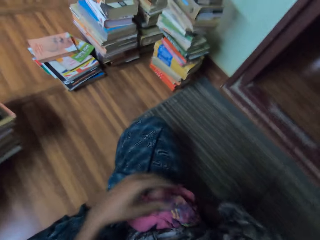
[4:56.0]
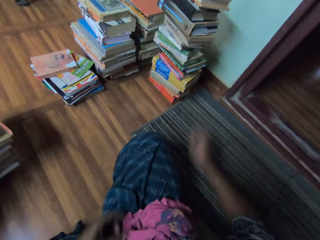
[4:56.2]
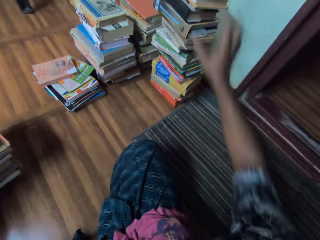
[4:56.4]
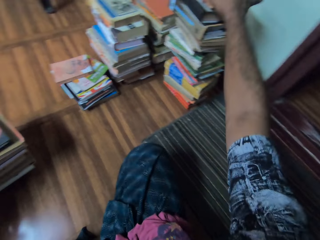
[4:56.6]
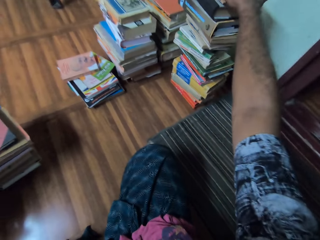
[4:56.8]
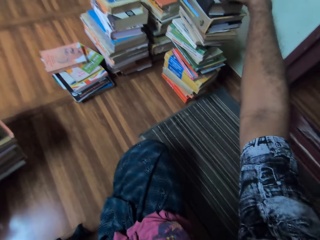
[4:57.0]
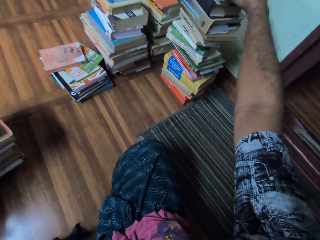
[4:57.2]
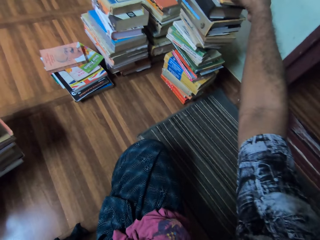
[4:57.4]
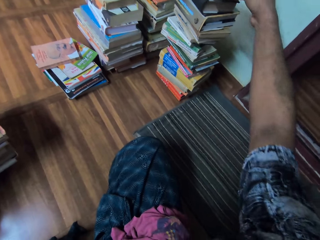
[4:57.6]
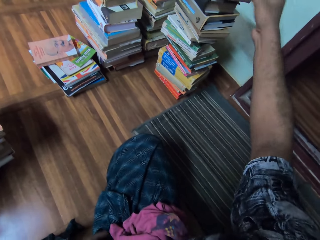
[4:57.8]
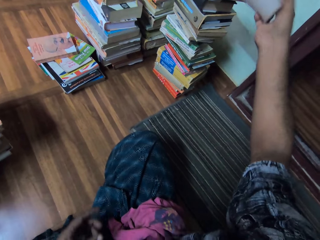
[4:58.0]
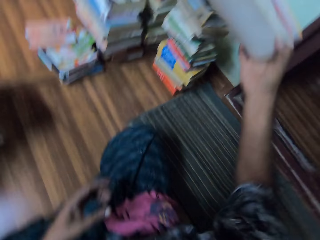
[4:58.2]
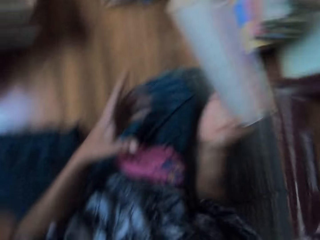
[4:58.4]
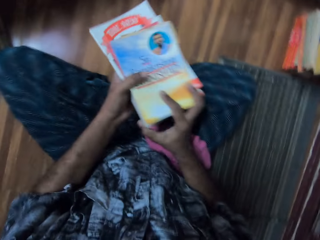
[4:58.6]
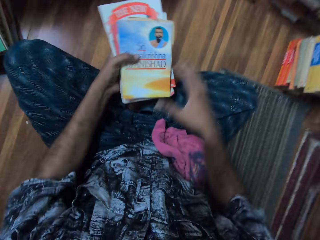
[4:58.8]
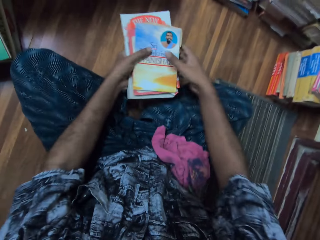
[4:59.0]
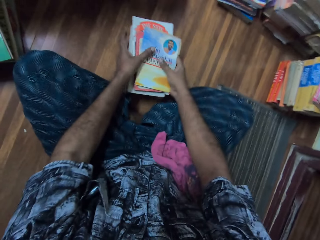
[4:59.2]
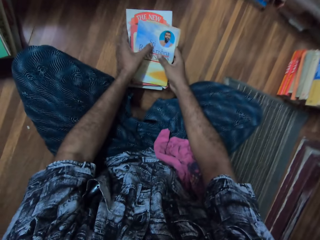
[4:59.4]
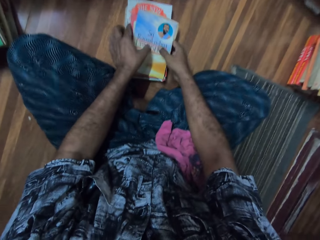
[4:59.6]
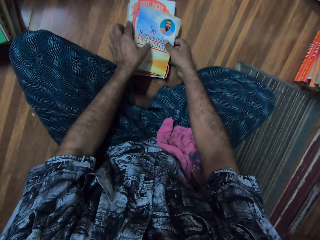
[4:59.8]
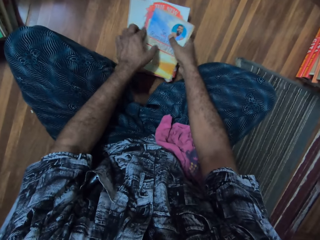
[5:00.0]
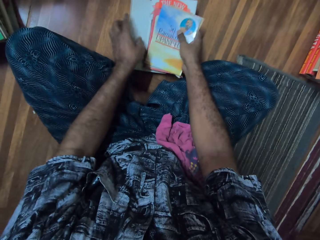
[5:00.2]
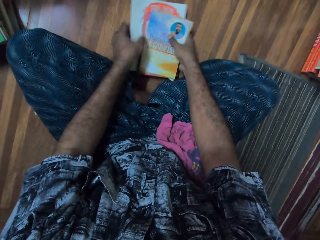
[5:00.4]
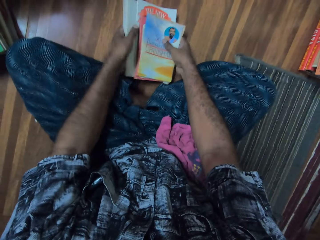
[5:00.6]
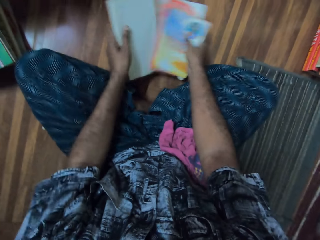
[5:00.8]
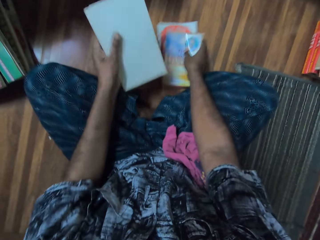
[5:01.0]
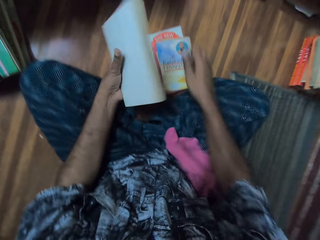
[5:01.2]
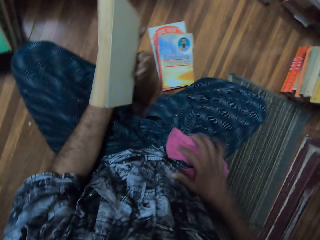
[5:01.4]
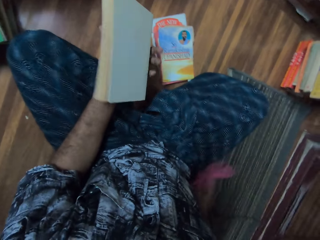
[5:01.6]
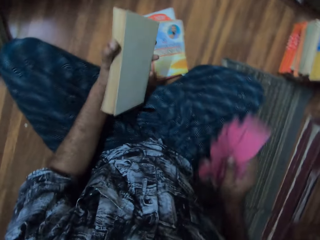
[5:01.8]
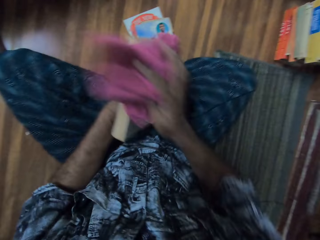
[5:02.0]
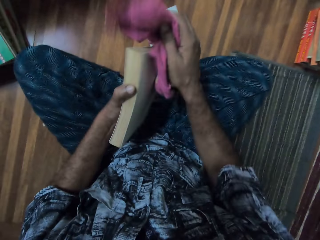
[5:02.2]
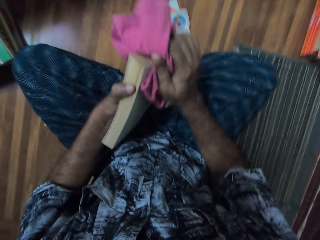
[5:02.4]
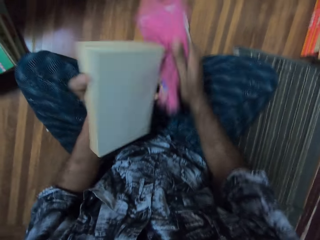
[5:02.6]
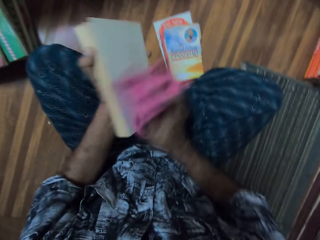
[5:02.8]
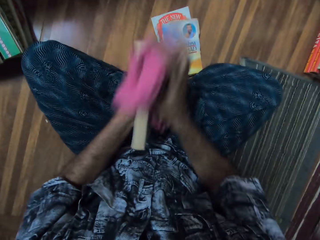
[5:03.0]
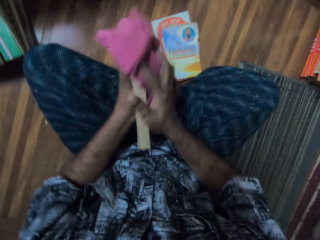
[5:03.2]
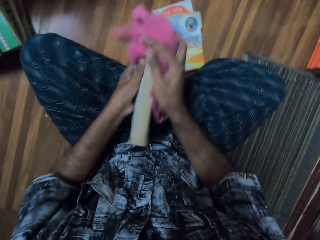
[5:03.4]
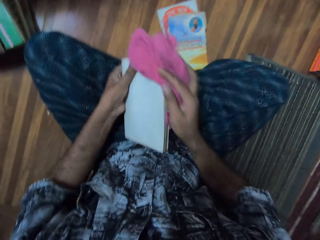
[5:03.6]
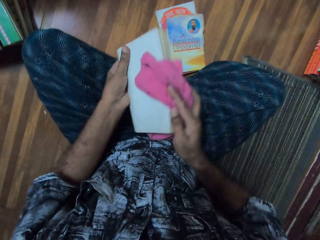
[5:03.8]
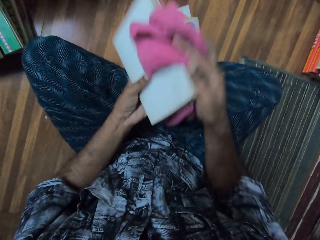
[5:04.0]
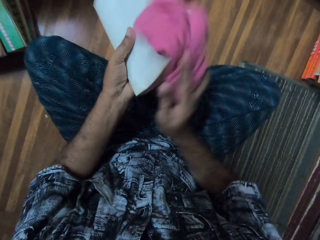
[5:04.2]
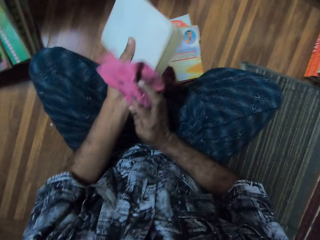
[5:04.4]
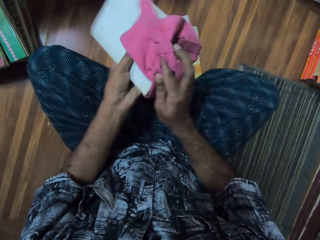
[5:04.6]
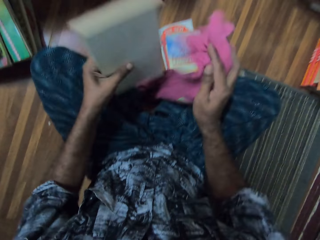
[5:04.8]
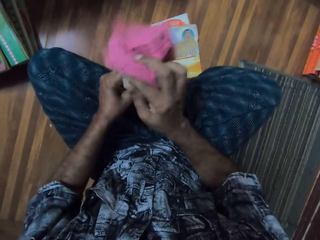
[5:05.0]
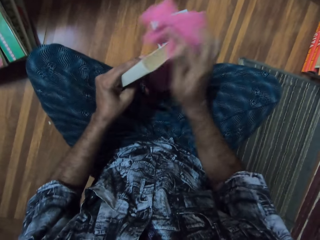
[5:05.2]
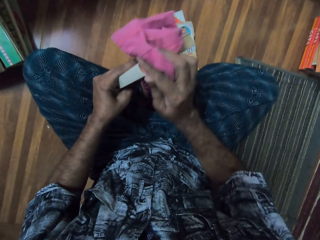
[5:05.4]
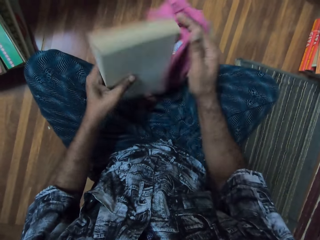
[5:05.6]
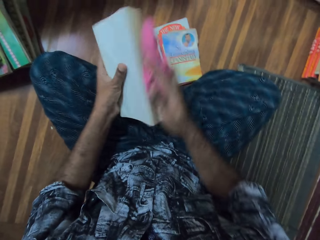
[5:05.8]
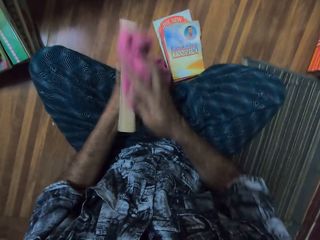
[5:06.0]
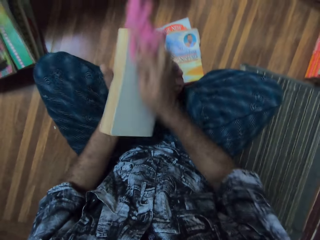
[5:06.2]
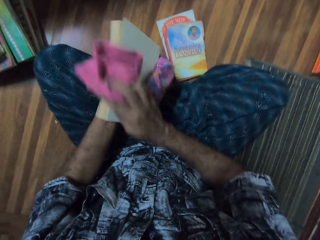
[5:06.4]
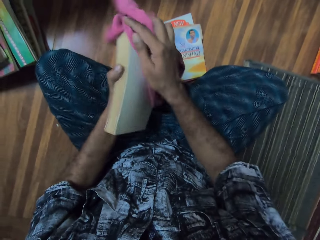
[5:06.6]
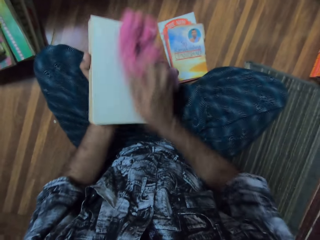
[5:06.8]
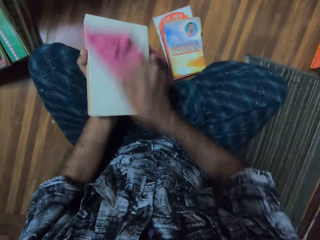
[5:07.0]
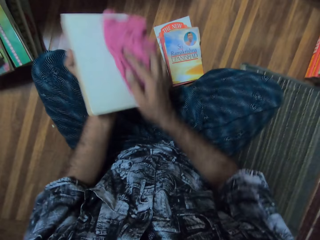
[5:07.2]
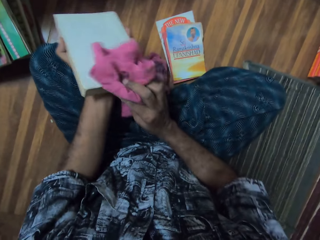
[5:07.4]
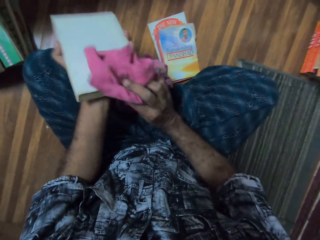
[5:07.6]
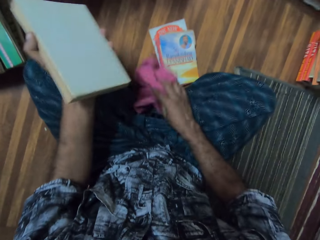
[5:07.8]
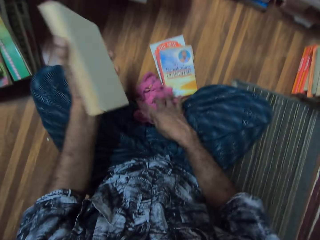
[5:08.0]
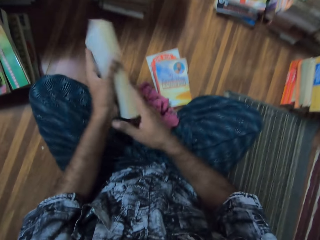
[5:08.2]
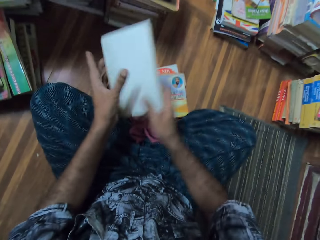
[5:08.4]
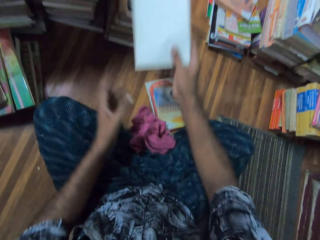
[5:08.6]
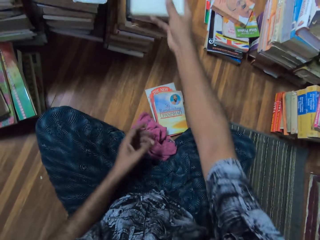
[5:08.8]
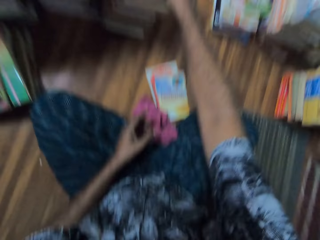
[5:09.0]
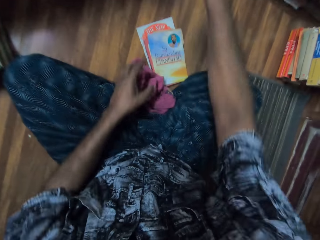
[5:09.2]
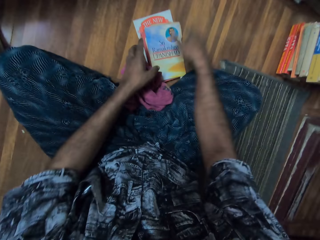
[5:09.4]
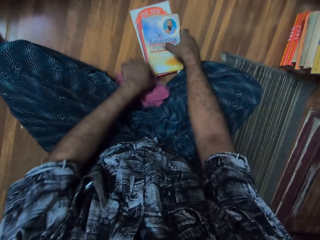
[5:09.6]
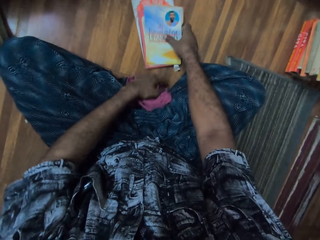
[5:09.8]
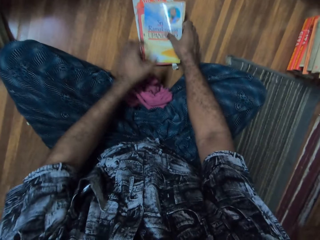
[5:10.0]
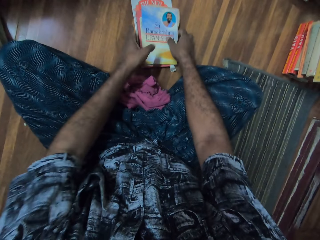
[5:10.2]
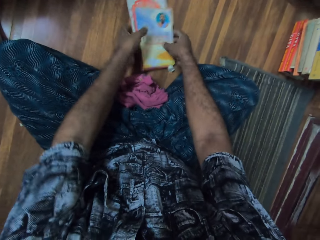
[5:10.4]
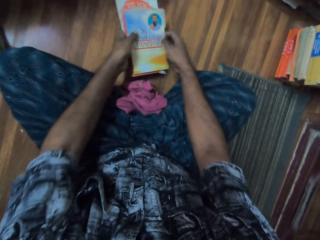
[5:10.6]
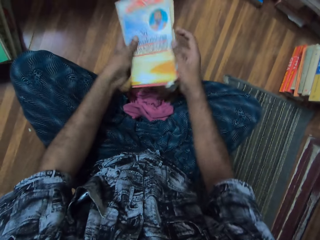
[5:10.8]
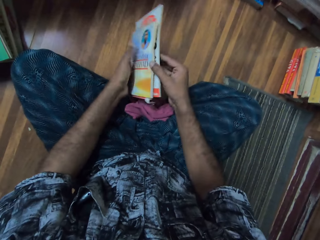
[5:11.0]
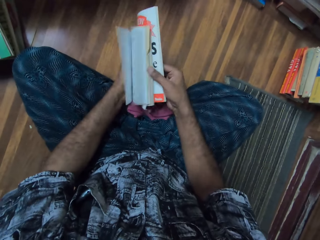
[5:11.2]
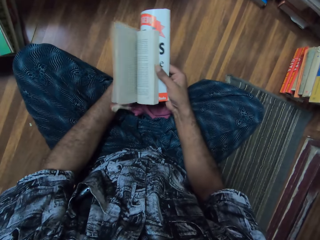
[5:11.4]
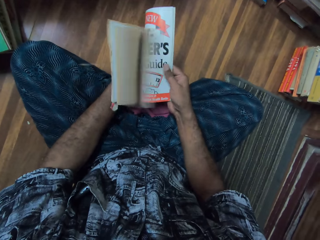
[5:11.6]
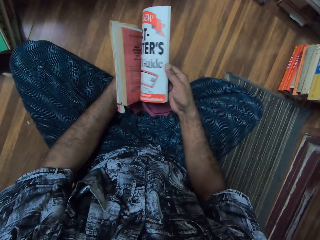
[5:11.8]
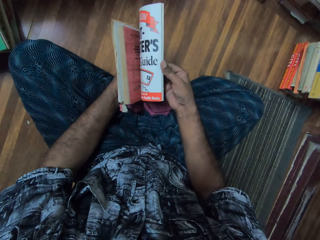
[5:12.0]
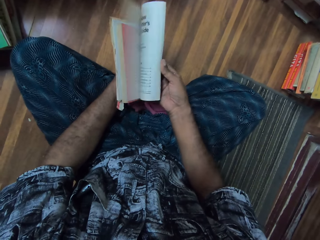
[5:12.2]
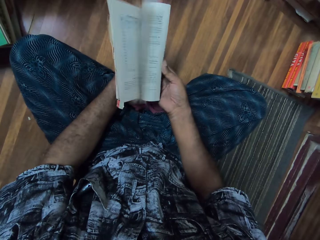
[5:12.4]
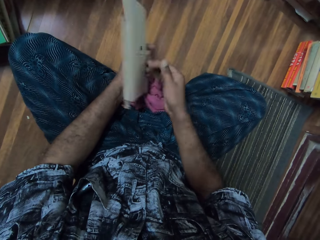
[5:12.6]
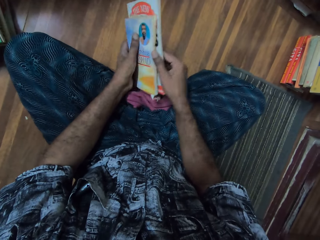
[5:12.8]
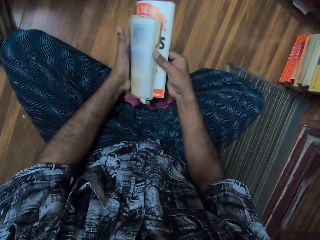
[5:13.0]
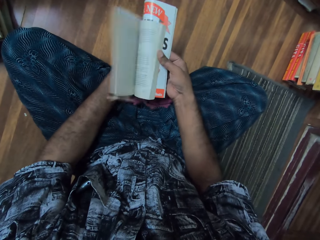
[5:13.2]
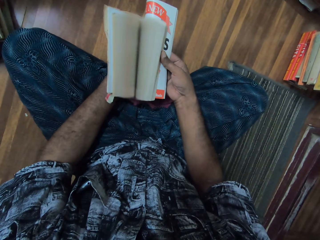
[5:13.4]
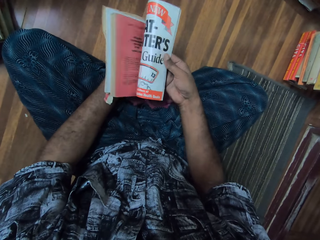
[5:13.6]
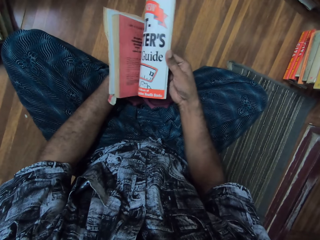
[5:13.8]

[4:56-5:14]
The camera wearer takes the book. They place the books on the floor. They pick up a book. They take the wipe. They wipe the book using a cloth. They put down the wipe. They place the books on the floor. They pick up the book on the floor. They flip the book pages.

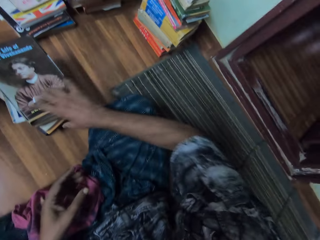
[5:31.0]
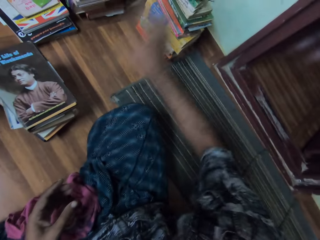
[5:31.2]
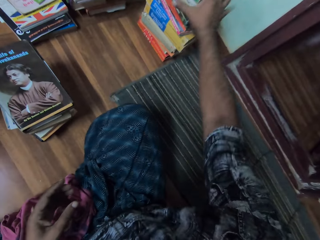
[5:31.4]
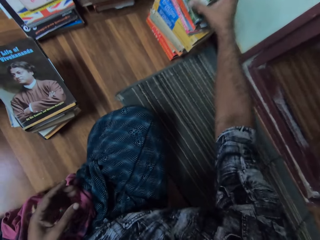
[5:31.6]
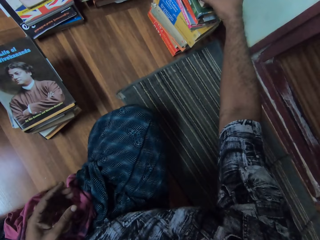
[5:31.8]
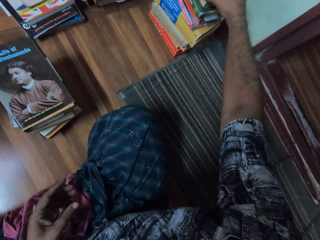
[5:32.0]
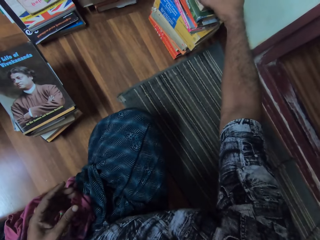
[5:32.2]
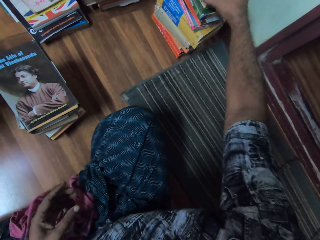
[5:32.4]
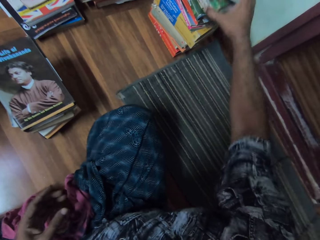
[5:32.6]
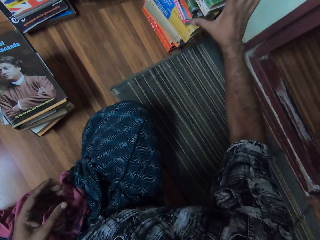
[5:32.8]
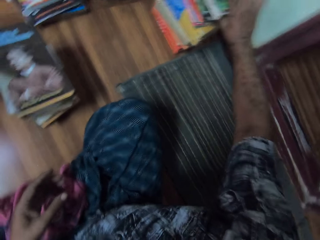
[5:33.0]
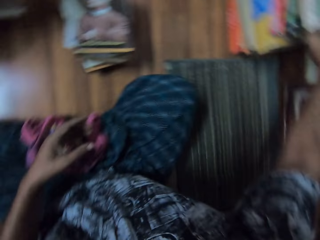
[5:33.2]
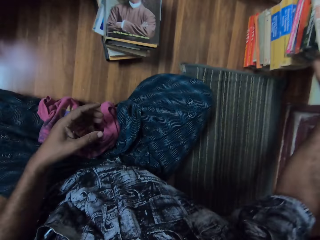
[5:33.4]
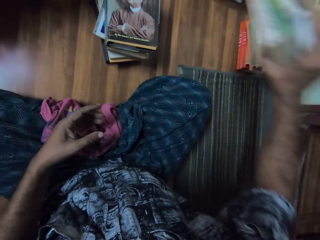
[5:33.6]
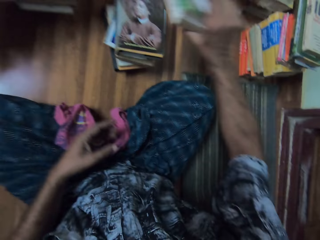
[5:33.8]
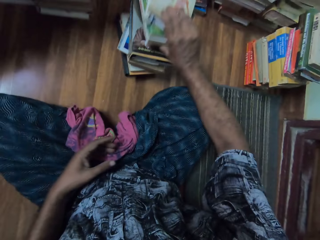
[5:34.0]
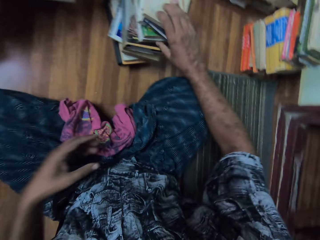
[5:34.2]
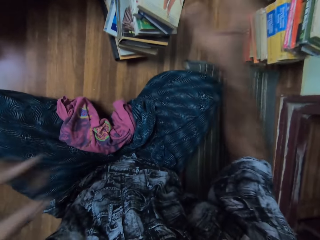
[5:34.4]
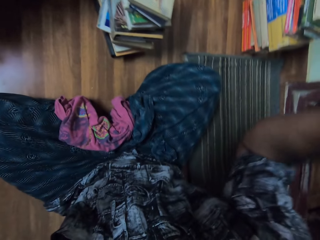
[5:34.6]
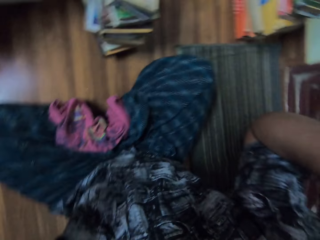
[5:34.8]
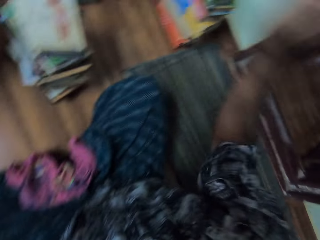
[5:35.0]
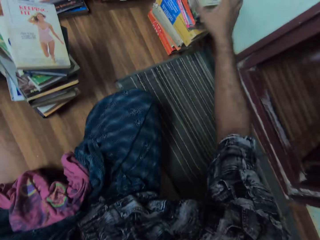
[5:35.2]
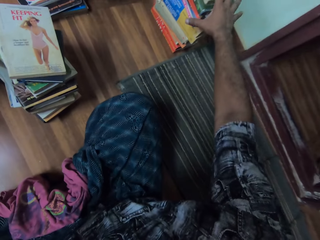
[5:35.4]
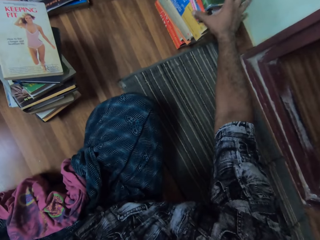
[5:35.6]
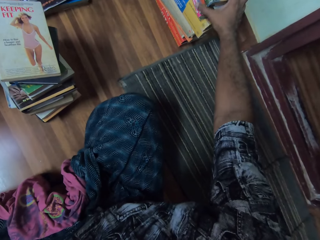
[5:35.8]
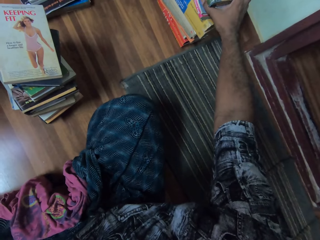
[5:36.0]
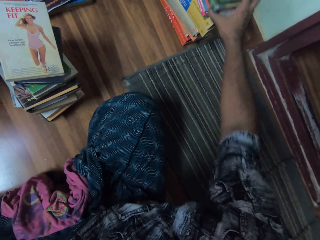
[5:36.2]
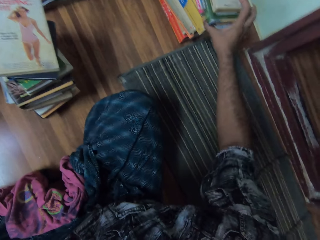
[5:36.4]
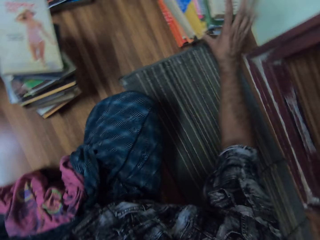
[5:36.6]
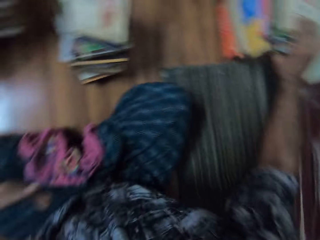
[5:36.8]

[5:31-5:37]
The camera wearer puts down the books. He takes the books. He places the books on top of each other. He lifts up his hand. He takes the books.
